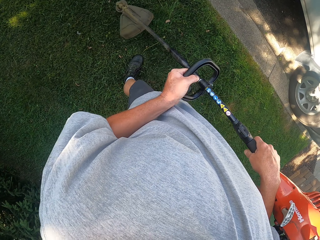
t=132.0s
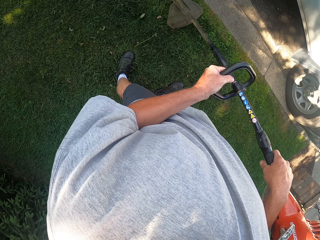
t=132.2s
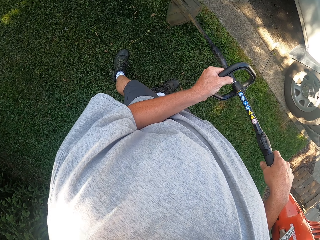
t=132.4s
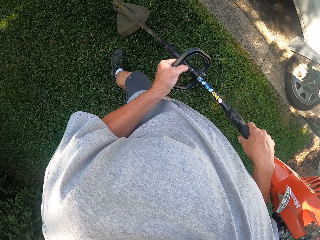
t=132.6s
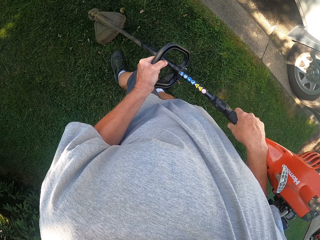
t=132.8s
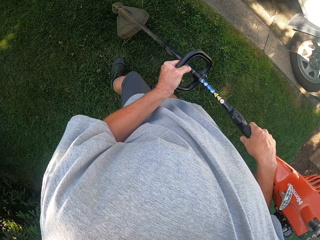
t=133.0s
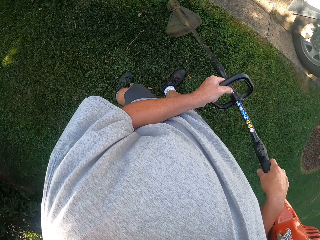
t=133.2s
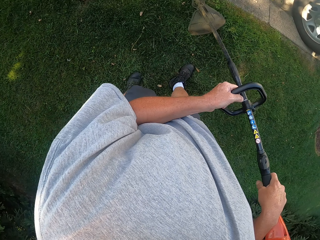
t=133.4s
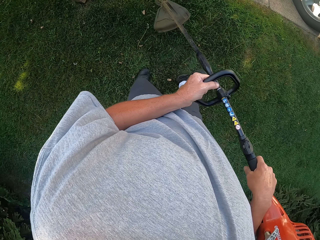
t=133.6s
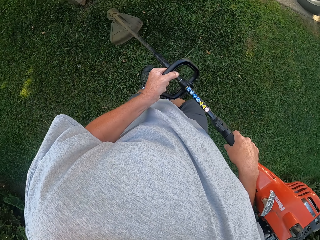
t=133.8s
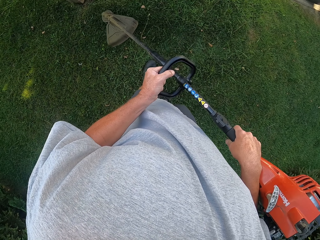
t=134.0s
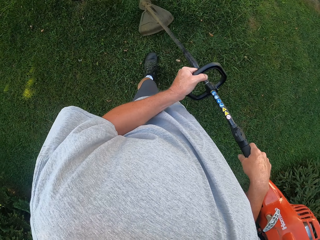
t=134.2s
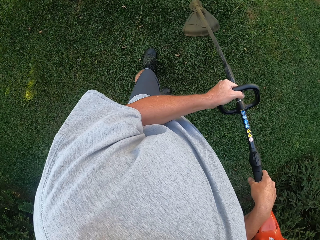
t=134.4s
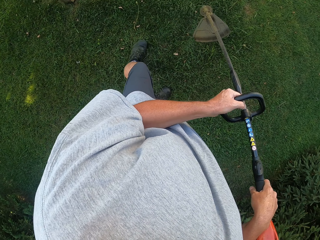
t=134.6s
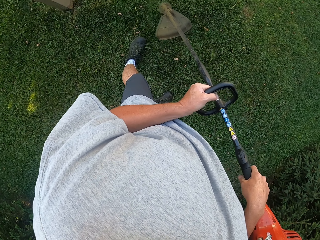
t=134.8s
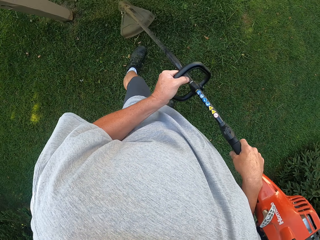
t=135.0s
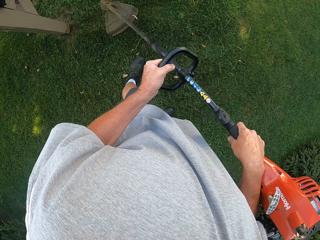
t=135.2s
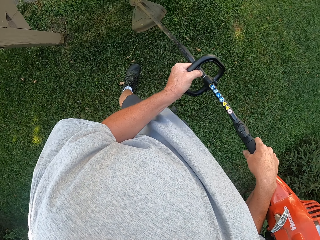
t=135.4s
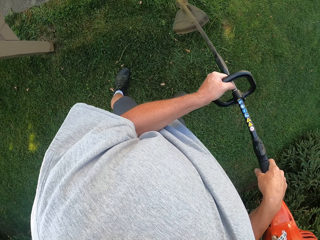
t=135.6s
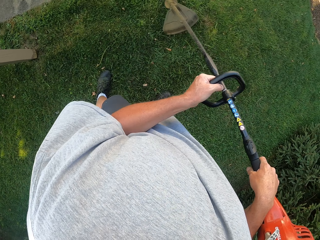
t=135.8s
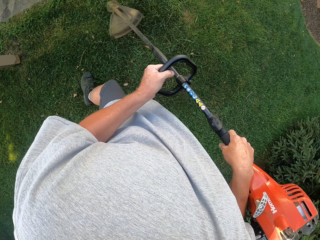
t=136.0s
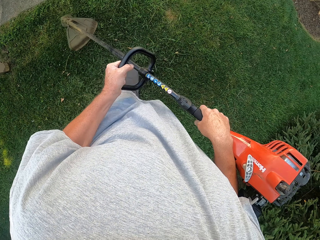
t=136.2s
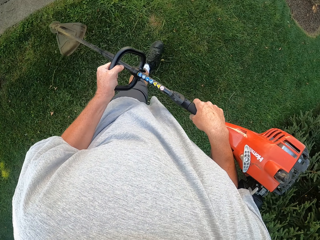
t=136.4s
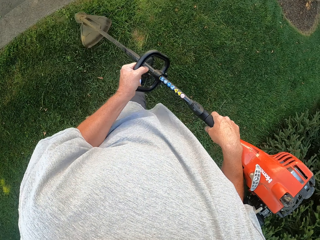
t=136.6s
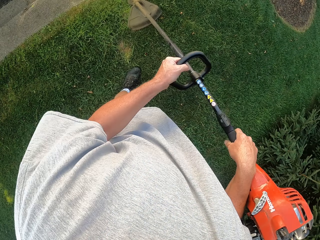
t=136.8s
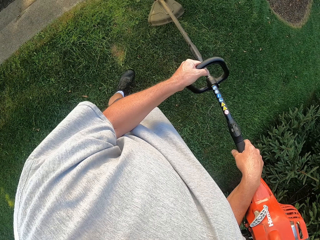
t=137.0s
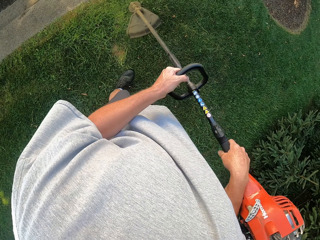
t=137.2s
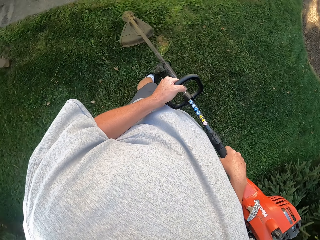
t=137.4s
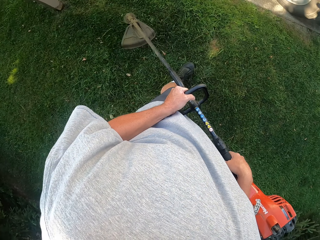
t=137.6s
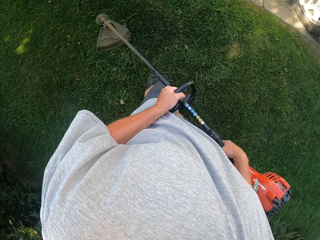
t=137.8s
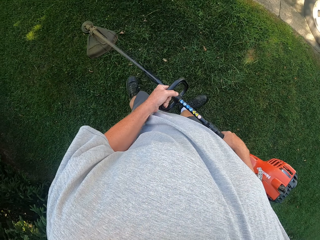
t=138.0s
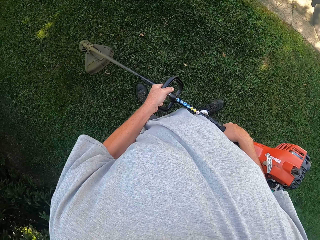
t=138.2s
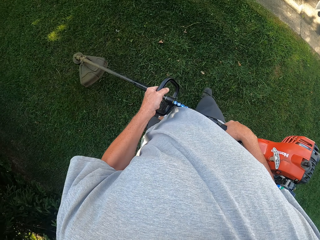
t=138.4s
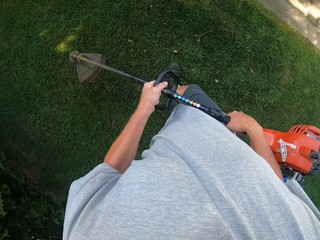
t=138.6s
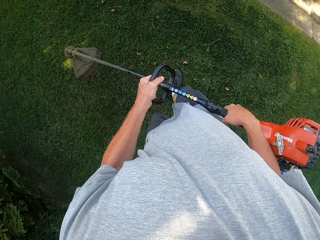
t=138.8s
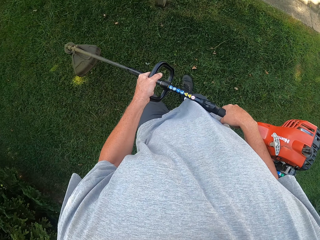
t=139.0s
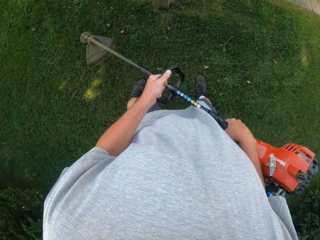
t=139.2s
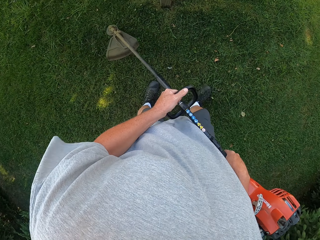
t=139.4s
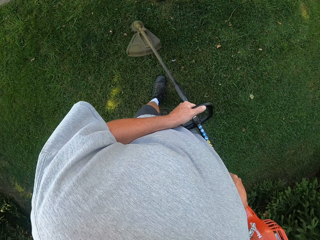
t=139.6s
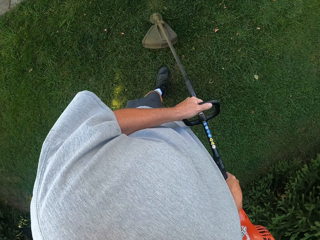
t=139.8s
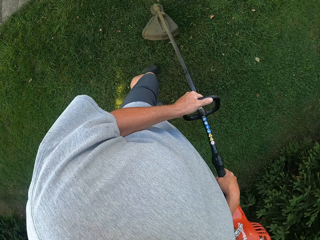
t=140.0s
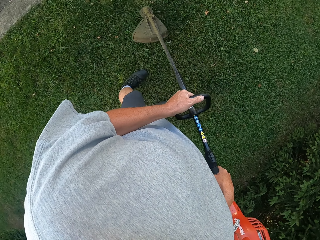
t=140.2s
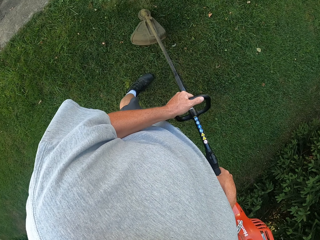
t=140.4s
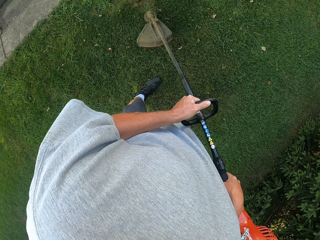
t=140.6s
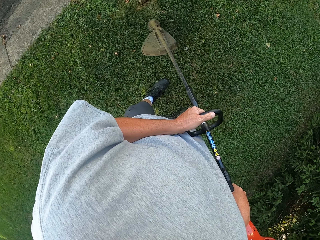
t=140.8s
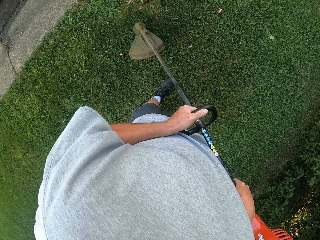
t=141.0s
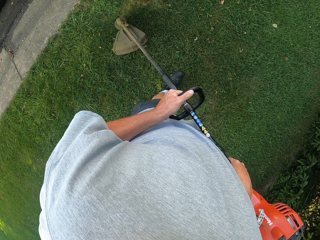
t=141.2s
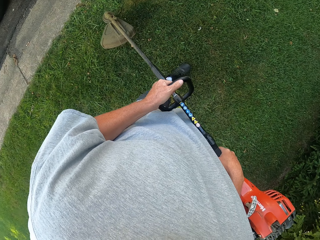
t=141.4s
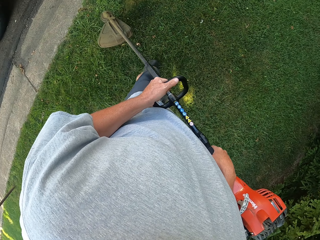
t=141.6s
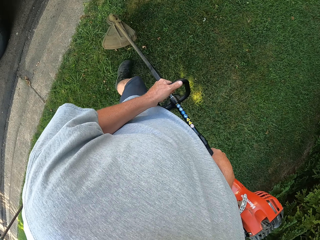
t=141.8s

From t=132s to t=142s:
The camera wearer trims the grass as he walks. They do so repeatedly.

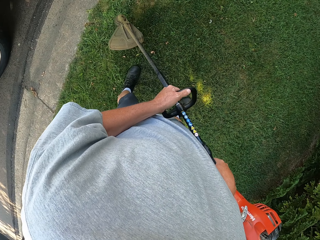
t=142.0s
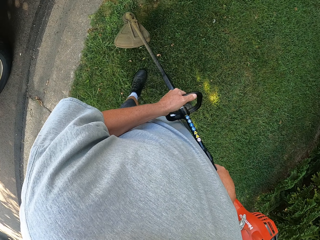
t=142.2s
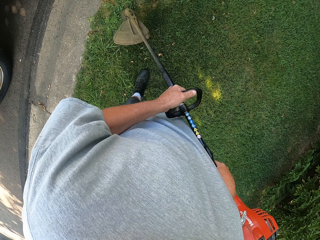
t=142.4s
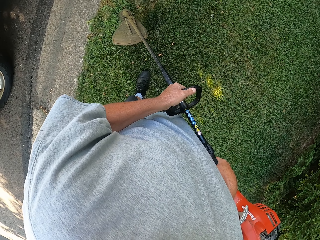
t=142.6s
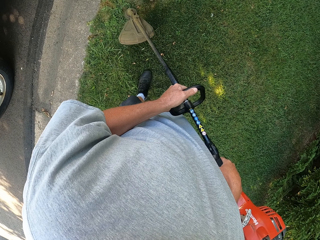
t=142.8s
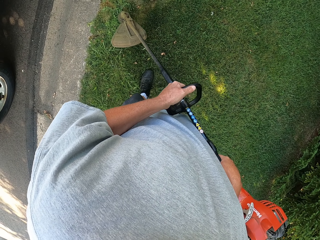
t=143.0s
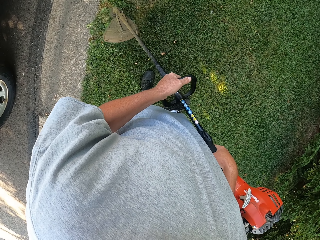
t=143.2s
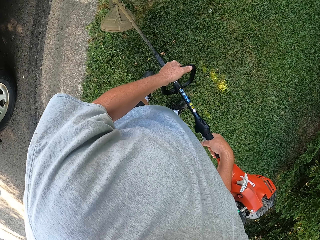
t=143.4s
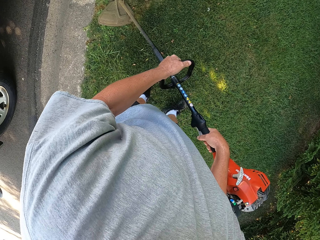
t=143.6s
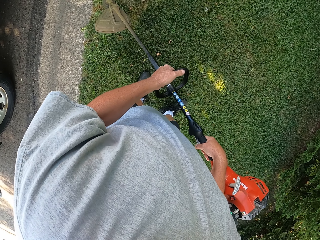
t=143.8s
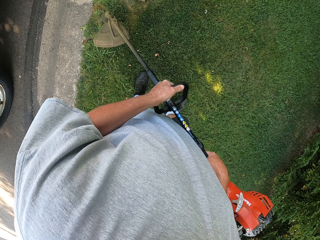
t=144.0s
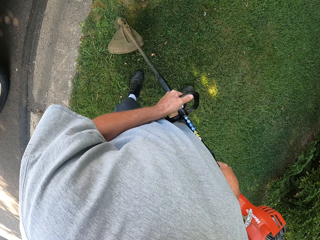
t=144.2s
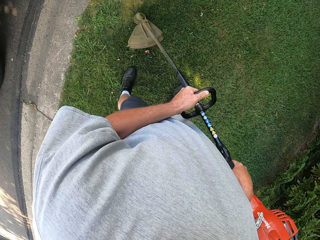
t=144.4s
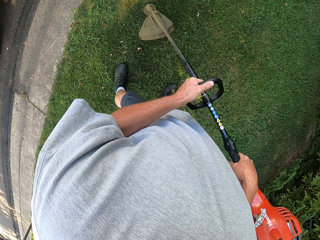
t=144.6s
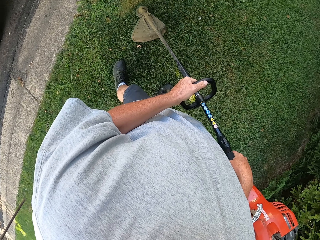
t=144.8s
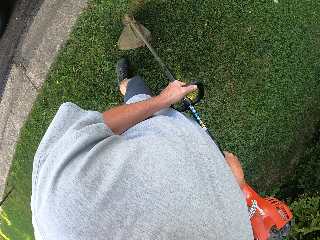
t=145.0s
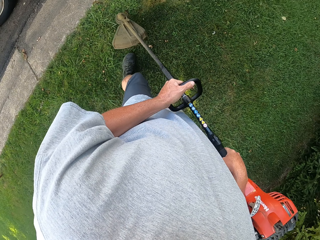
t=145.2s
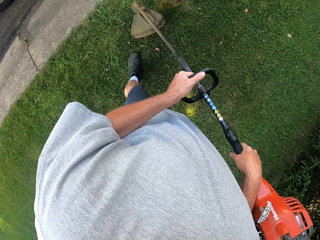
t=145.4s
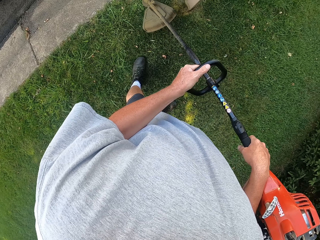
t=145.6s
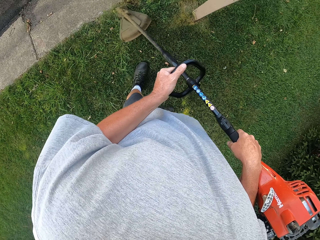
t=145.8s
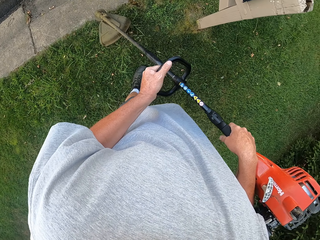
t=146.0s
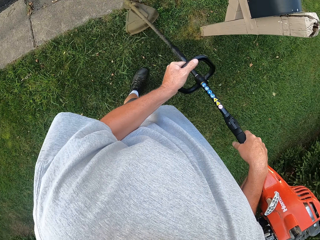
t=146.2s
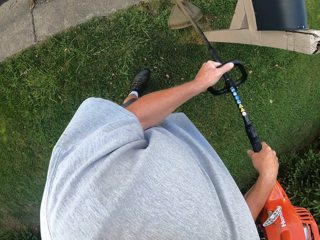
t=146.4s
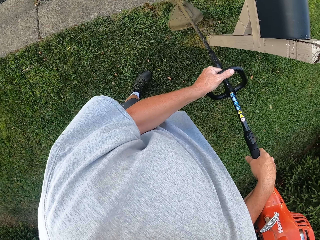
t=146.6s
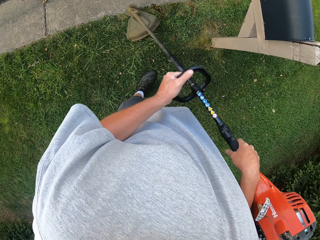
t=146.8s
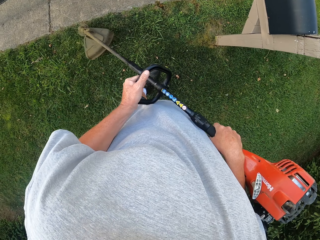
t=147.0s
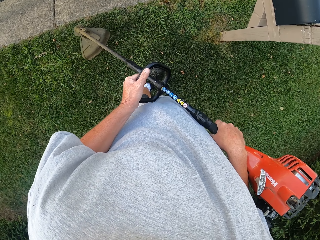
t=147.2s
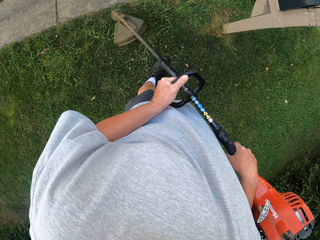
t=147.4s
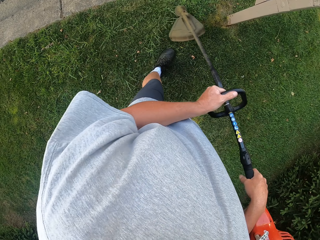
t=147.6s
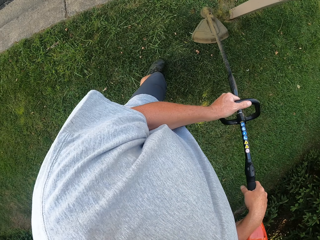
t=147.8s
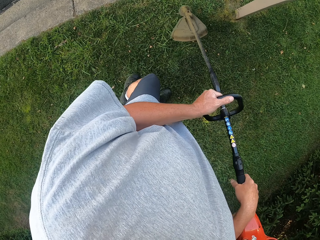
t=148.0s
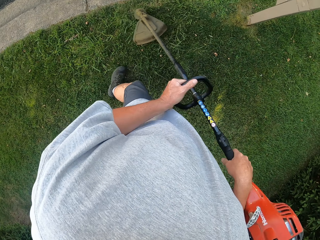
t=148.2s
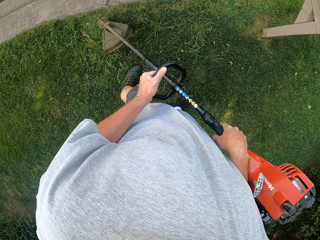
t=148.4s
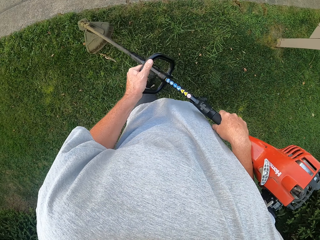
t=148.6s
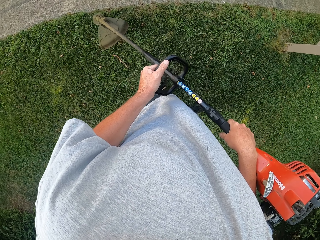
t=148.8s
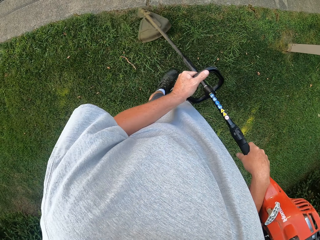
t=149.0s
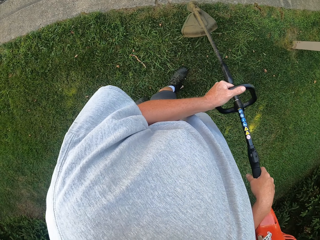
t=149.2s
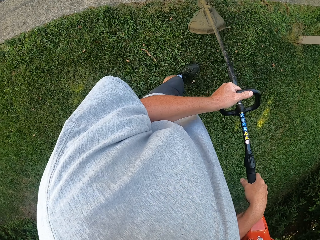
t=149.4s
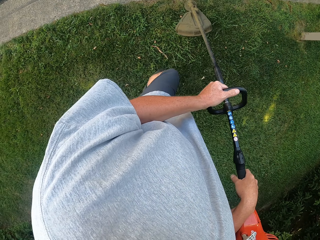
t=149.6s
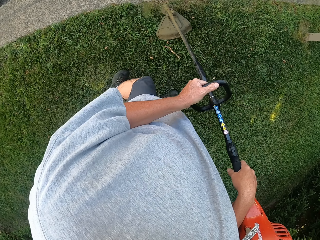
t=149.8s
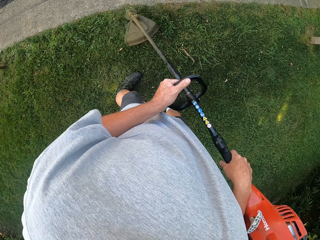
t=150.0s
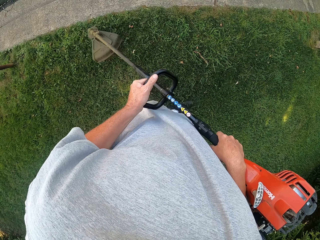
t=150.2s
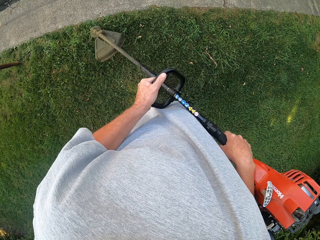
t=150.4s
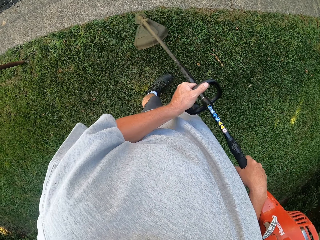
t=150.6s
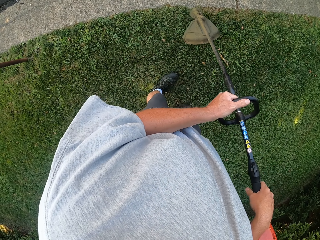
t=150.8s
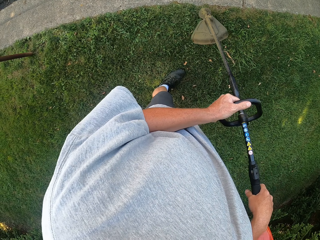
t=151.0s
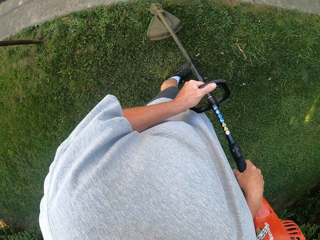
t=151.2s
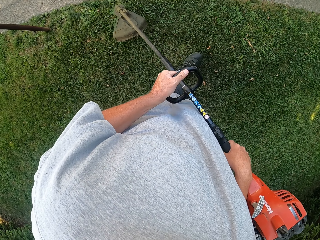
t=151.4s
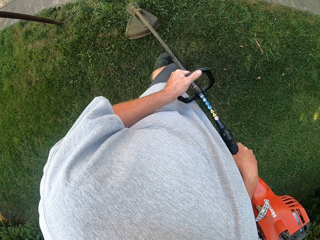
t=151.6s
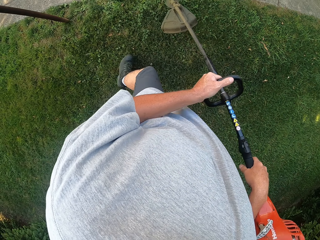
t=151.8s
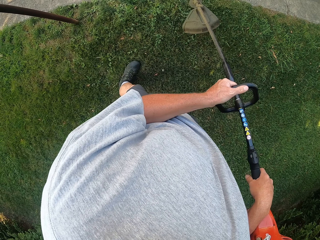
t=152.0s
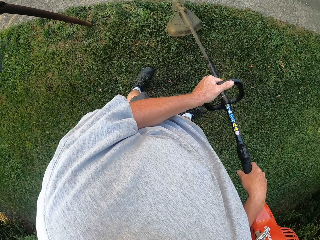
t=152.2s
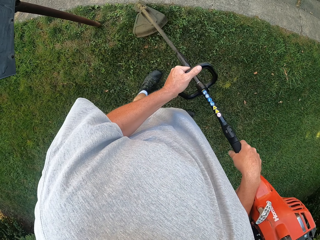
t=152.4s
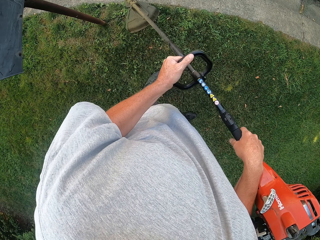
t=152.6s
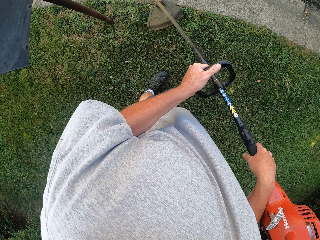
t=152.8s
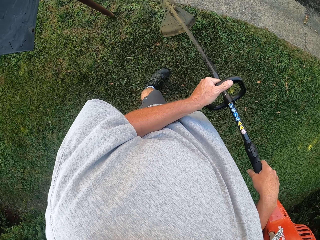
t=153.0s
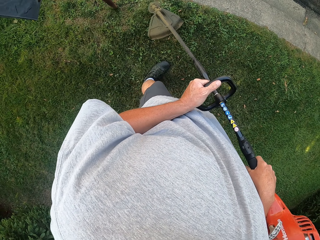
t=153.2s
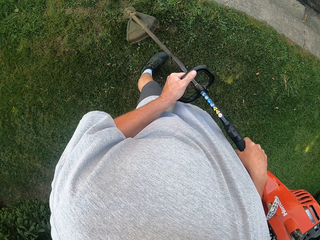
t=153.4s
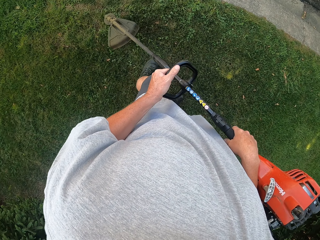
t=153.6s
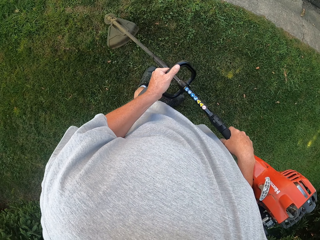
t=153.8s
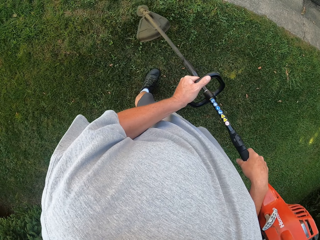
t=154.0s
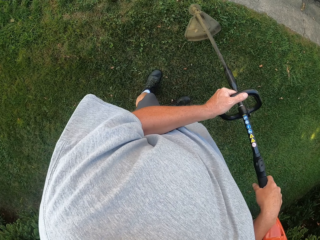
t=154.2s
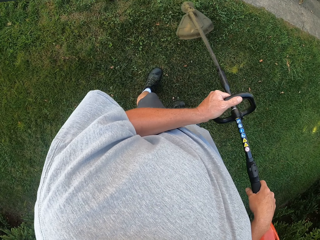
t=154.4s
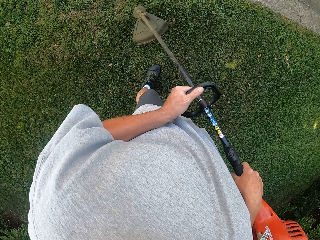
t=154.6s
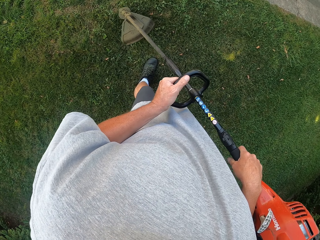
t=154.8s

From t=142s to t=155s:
The camera wearer trims the grass as he walks. They do so repeatedly.
